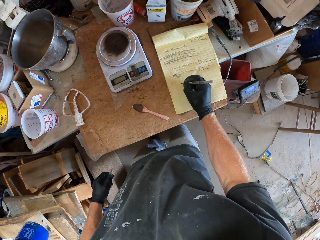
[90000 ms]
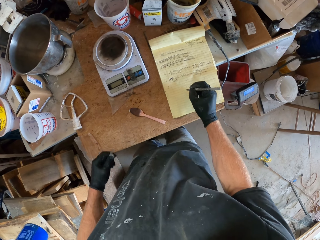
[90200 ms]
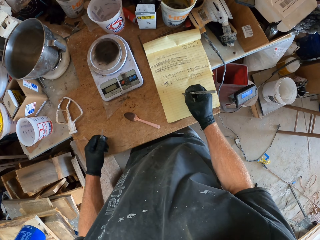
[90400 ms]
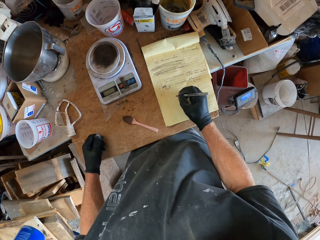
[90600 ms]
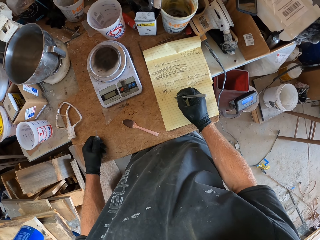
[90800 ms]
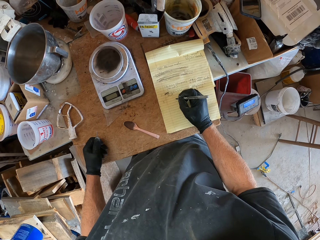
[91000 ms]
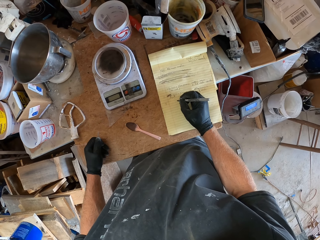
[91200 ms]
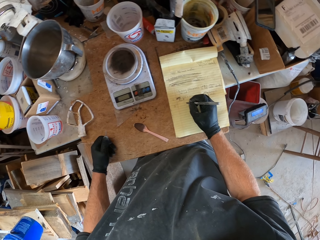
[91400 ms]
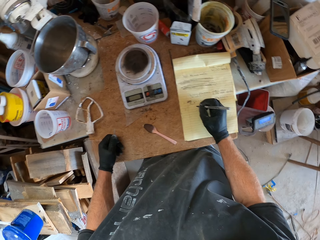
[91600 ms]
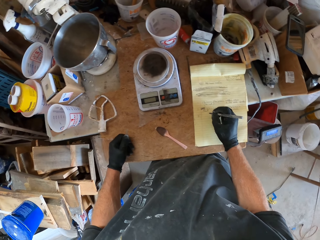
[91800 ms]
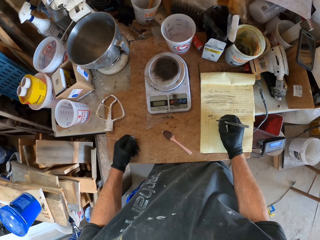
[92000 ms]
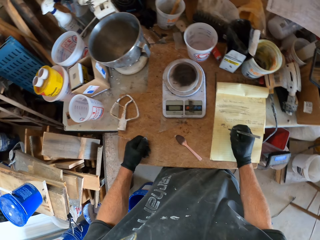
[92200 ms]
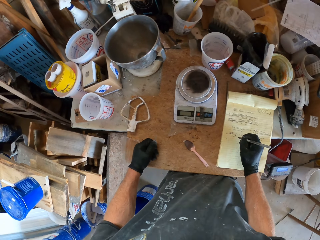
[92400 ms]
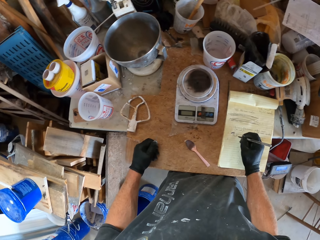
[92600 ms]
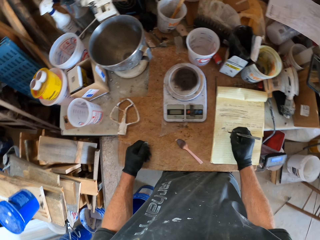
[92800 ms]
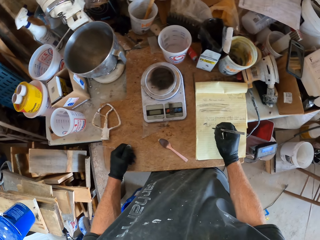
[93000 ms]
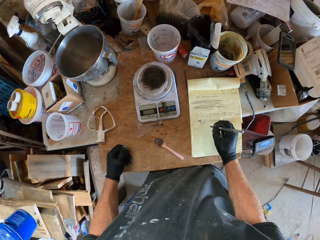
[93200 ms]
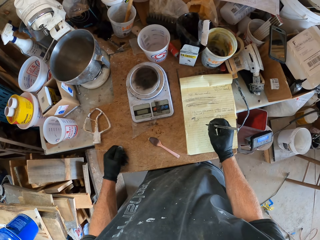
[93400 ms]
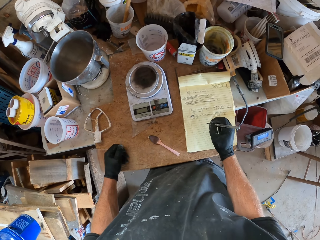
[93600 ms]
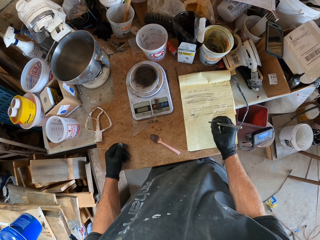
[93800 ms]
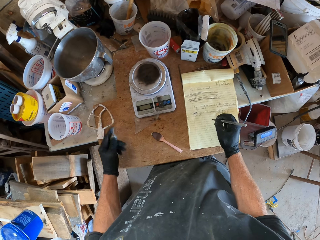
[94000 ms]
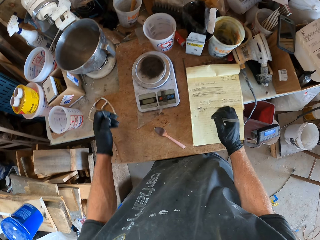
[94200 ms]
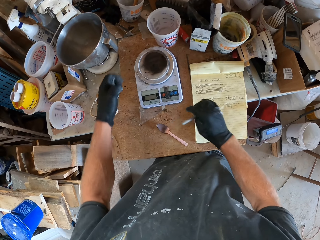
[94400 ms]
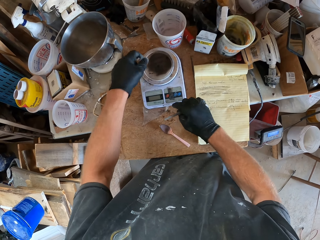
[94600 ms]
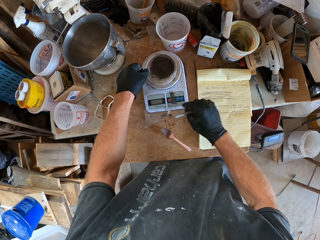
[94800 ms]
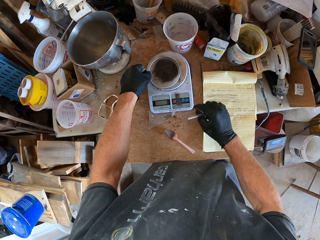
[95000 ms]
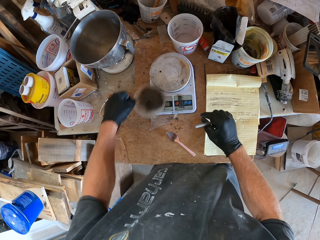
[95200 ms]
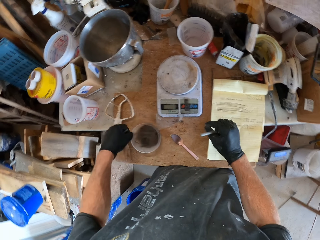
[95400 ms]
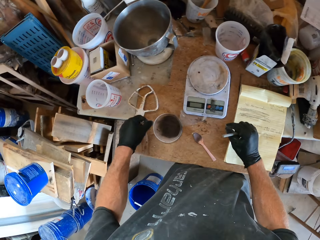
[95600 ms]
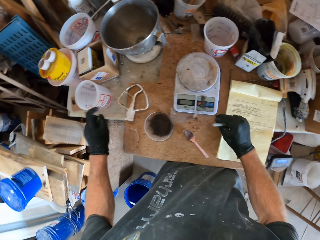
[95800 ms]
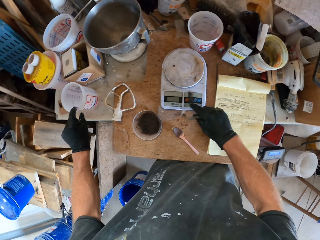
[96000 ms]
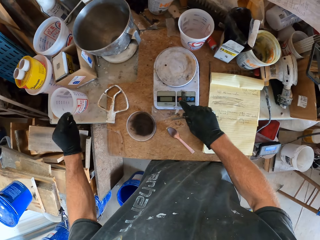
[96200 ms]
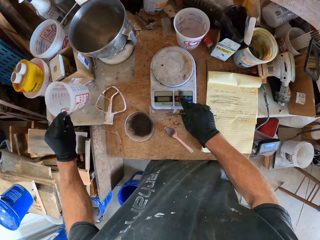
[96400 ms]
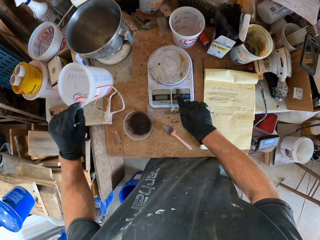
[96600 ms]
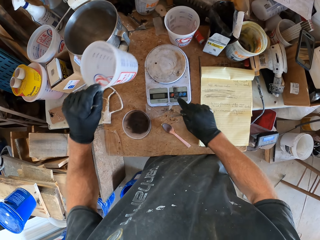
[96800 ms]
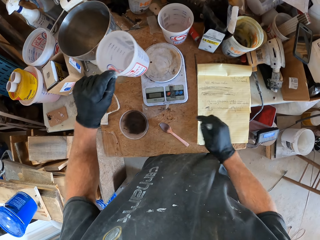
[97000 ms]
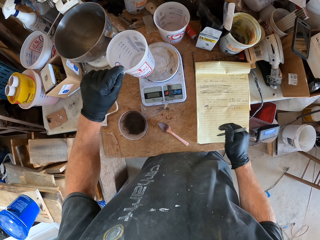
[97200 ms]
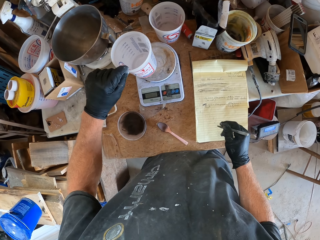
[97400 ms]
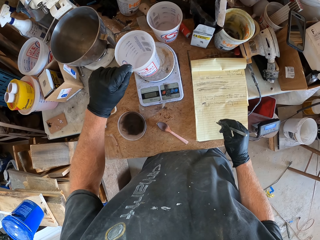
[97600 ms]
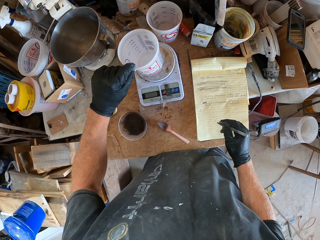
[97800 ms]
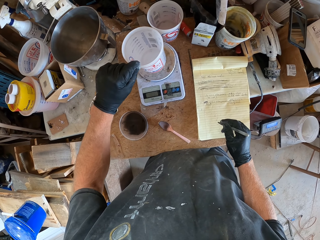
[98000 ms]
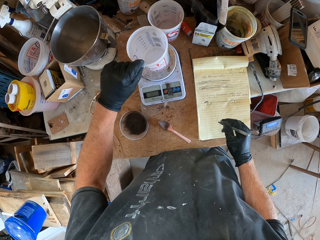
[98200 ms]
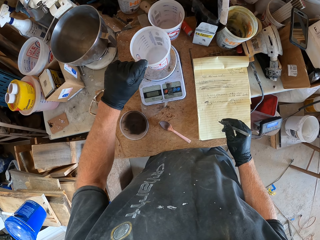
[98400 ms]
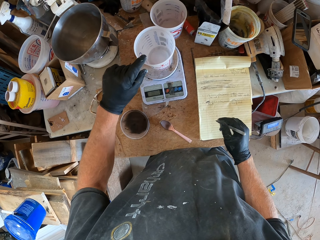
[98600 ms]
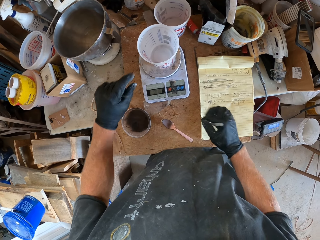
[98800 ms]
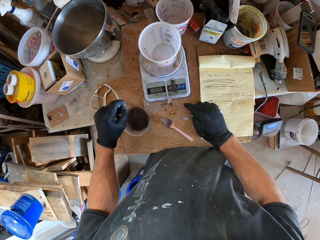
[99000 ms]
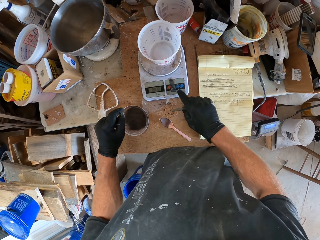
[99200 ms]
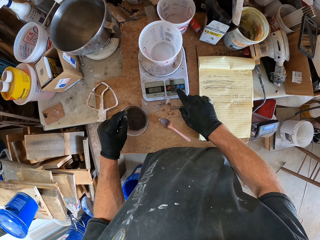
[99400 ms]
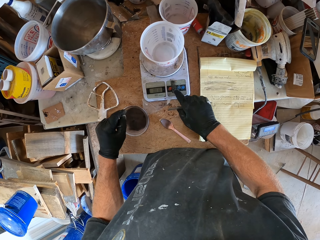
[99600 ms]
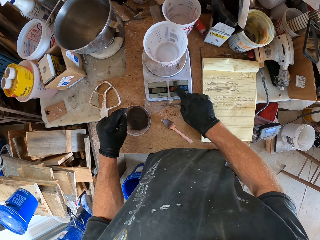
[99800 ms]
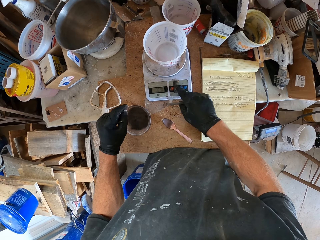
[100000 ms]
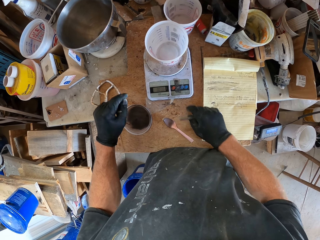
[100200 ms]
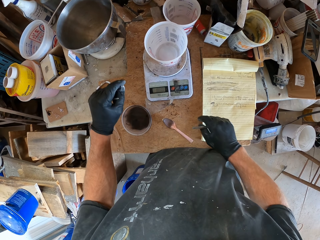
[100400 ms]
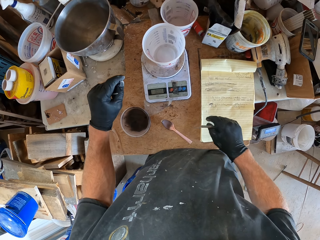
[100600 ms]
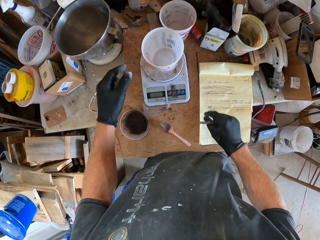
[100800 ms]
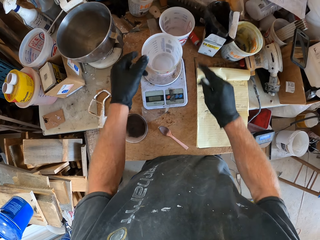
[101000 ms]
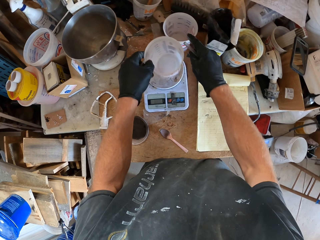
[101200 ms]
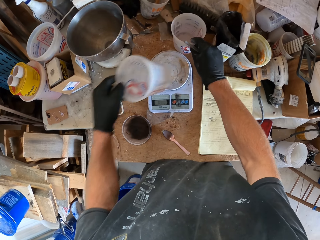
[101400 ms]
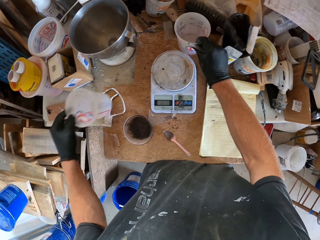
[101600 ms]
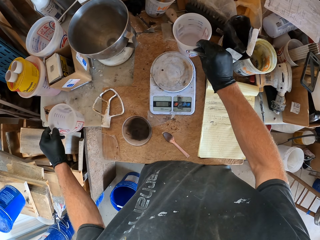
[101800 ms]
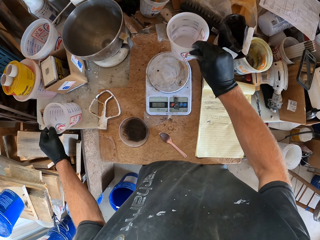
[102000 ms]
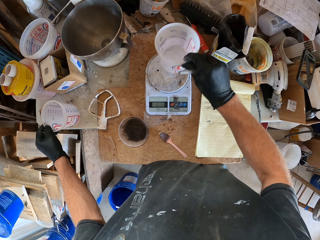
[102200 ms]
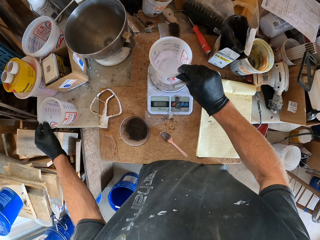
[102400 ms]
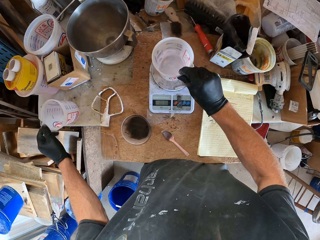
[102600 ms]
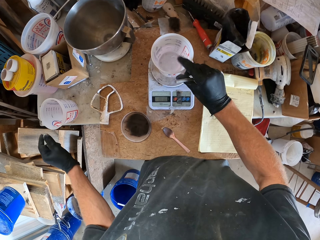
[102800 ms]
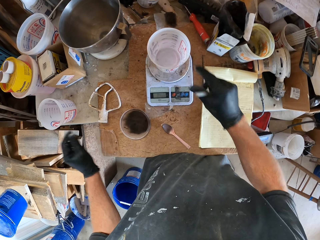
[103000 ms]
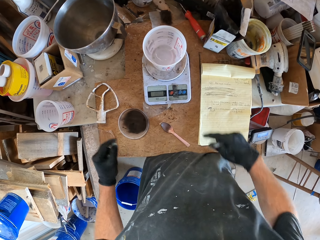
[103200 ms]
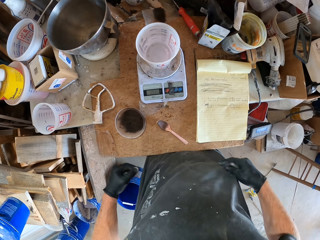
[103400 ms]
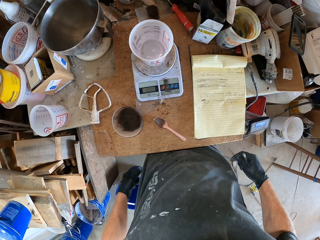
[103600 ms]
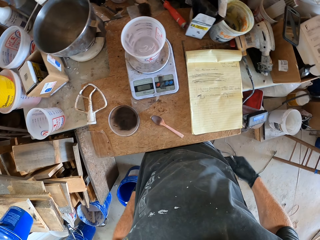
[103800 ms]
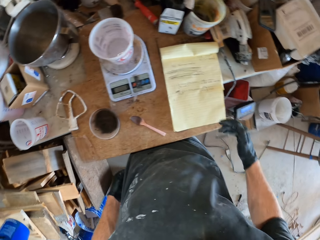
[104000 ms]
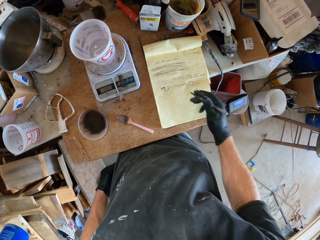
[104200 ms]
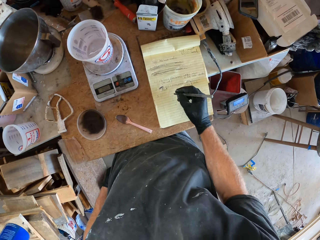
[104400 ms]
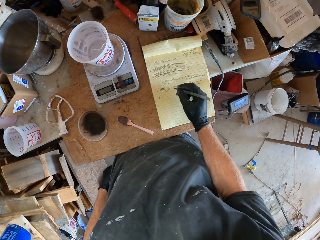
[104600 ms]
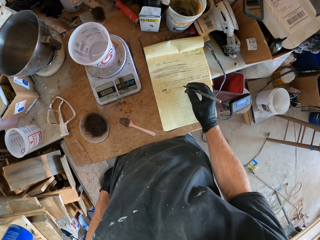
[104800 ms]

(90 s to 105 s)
The camera wearer writes on the piece of paper. They remove the lid of a plastic container from on top of a weighing scale. They pick up a plastic container from the table. They press a button on the weighing scale. They put the plastic container on the weighing scale. They move the tin. They press a button on the weighing scale. They remove the plastic container from the weighing scale. They drop the plastic container on the table. They pick up a plastic container with water in it from the table. They put the plastic container on the weighing scale.

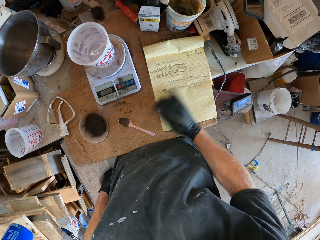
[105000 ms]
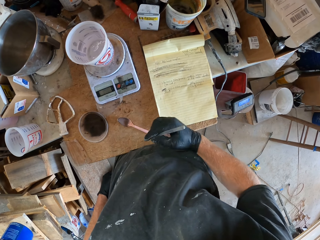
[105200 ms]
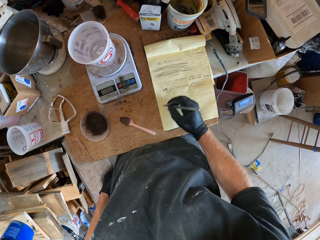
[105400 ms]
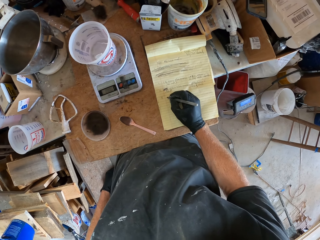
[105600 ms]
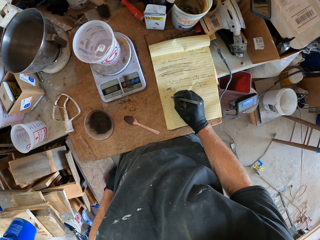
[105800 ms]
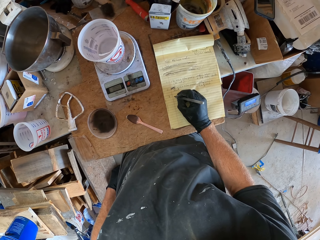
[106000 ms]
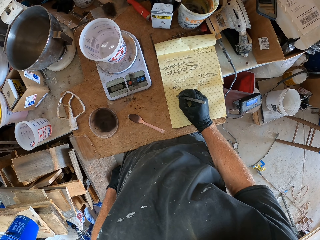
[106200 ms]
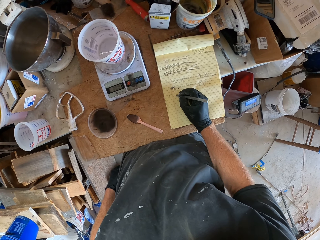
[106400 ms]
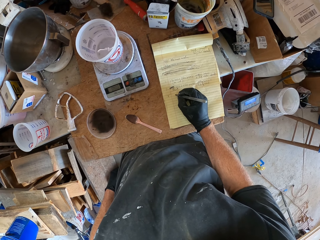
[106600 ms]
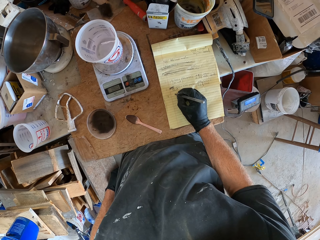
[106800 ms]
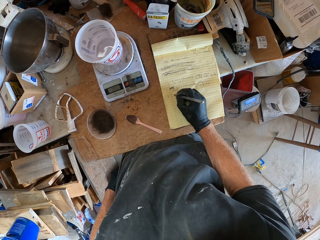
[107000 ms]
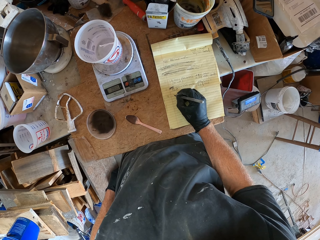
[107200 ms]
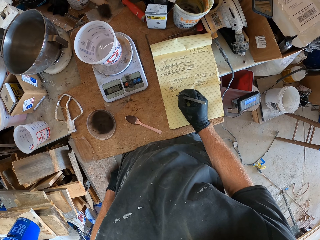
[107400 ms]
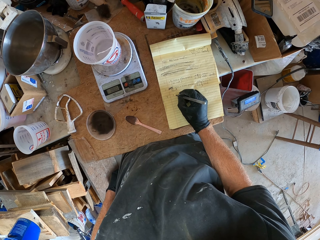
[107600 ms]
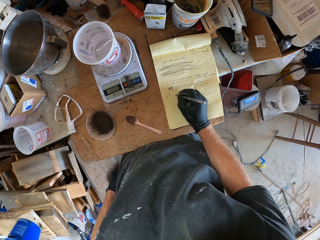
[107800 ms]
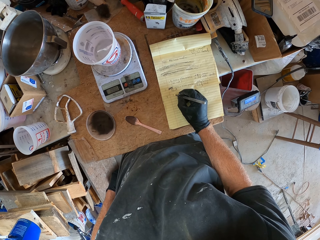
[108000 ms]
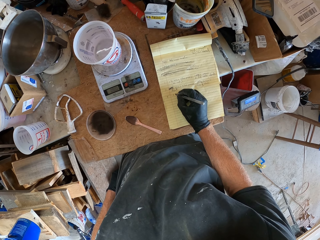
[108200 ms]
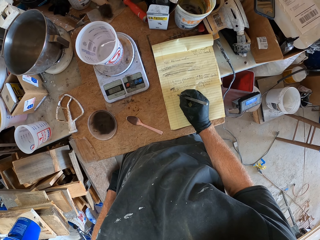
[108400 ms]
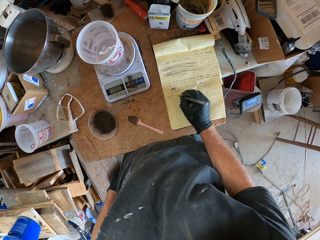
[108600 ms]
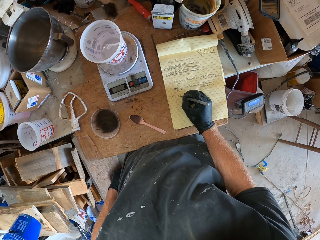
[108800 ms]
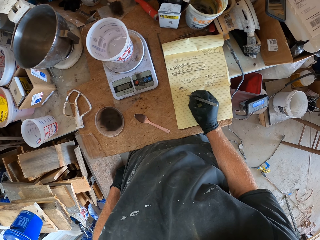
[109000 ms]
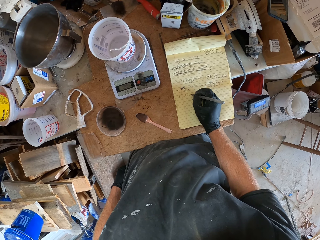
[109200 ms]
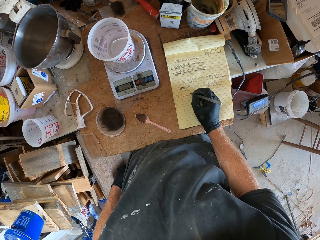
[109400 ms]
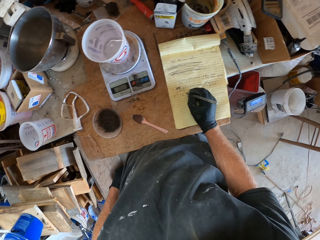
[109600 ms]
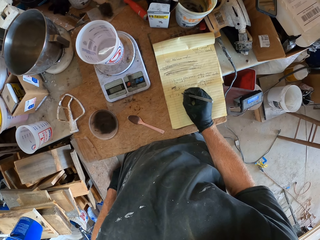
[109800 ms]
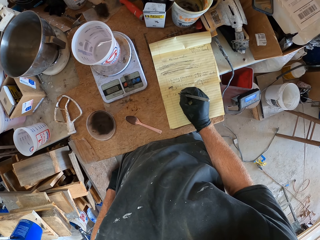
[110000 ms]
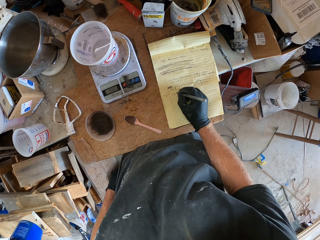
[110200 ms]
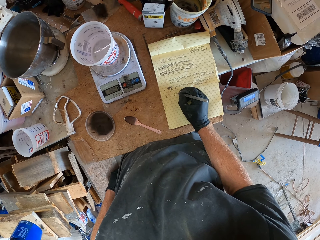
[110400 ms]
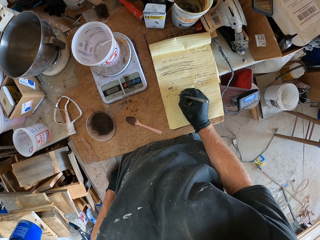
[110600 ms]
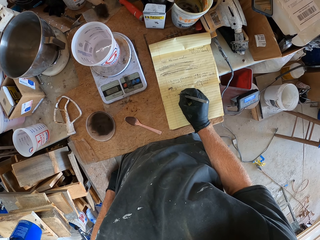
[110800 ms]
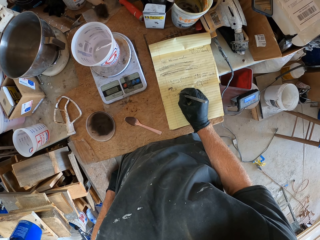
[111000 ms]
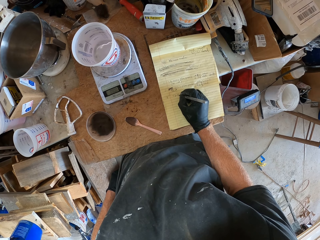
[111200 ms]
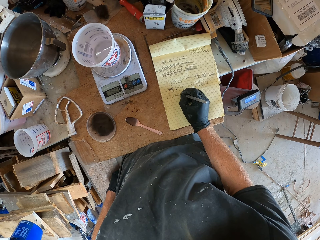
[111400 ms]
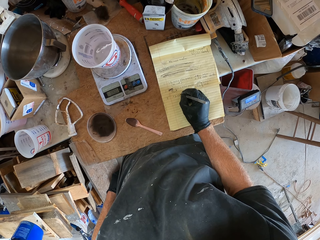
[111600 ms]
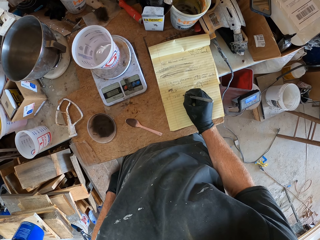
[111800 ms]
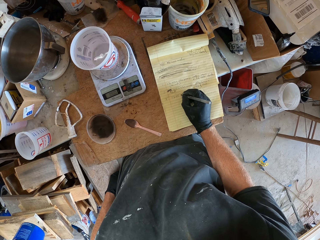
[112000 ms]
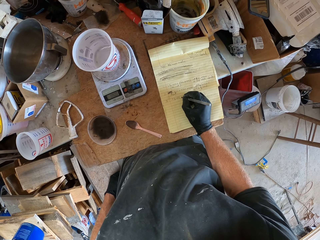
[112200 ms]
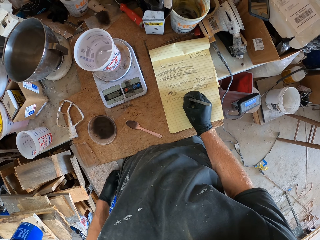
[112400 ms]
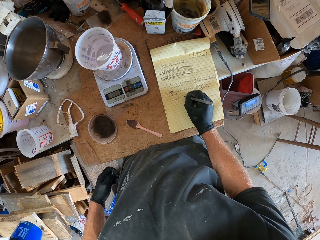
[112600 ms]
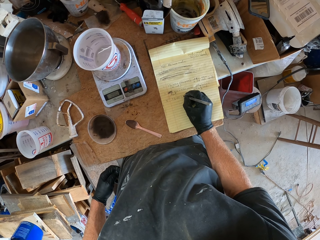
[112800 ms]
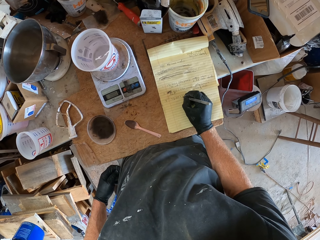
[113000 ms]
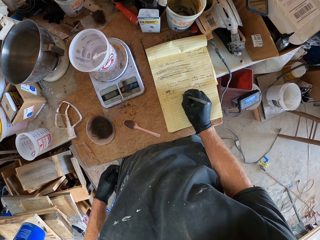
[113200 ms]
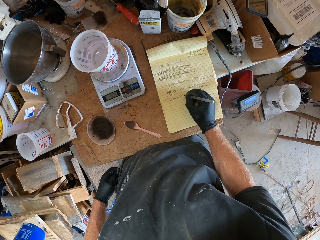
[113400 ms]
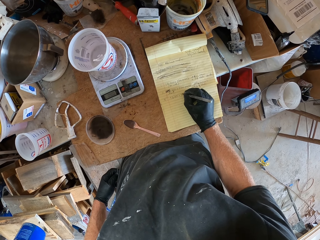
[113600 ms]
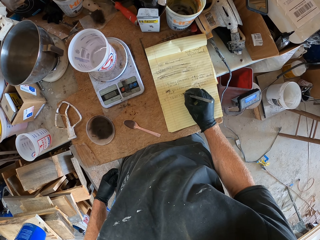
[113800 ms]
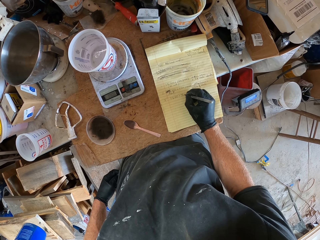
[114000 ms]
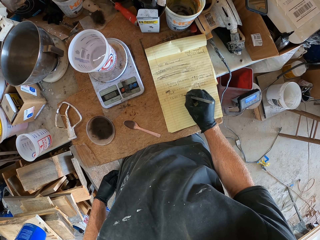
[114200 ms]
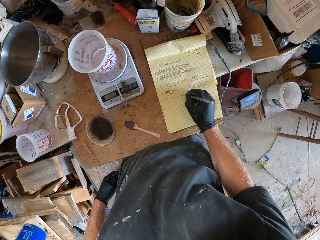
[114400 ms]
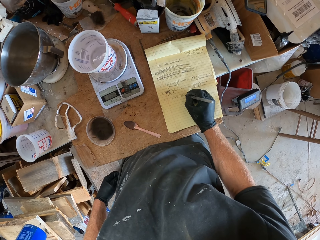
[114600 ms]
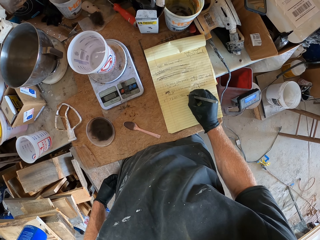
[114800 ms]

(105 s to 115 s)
The camera wearer dusts the note on the table. They write on the note with the pen.
